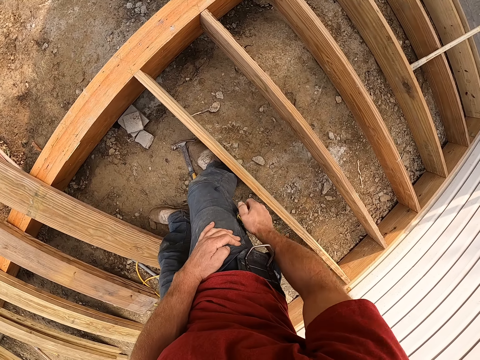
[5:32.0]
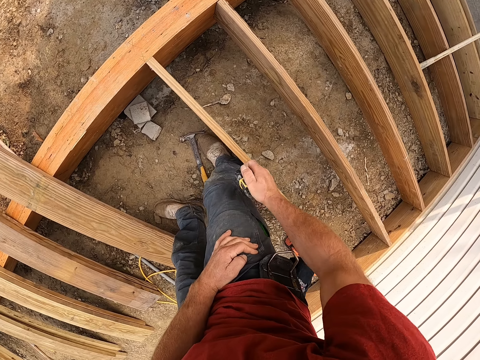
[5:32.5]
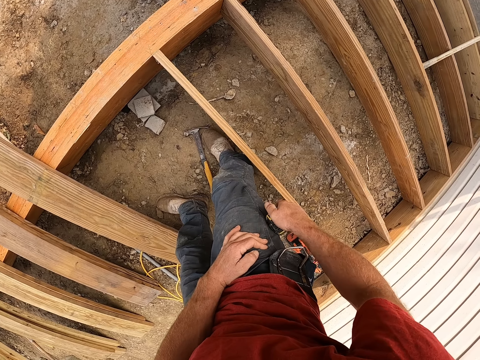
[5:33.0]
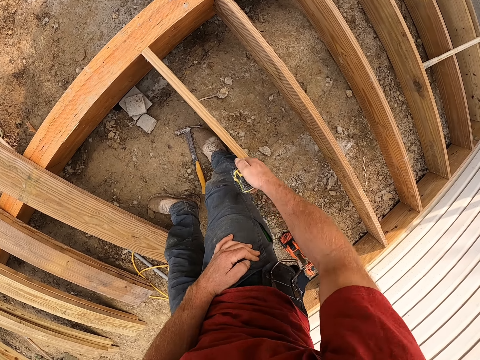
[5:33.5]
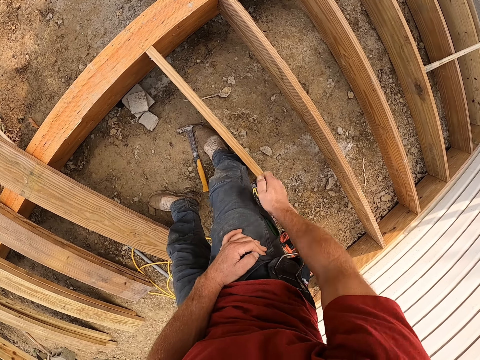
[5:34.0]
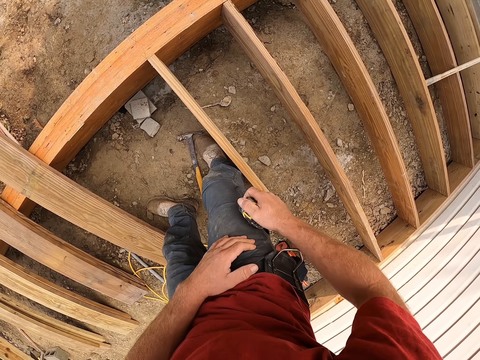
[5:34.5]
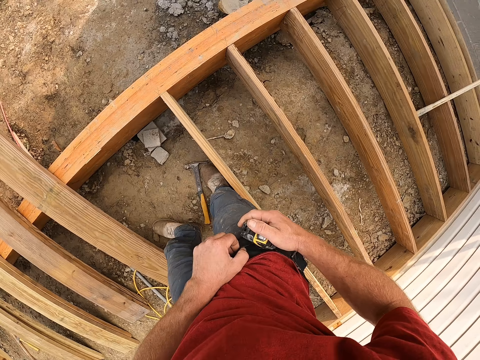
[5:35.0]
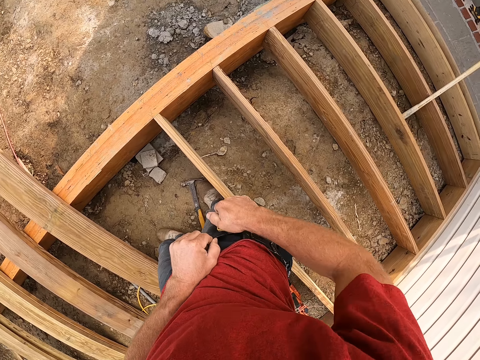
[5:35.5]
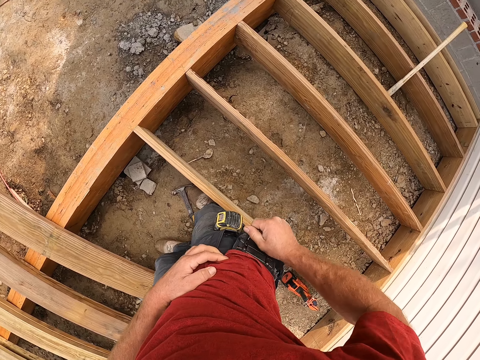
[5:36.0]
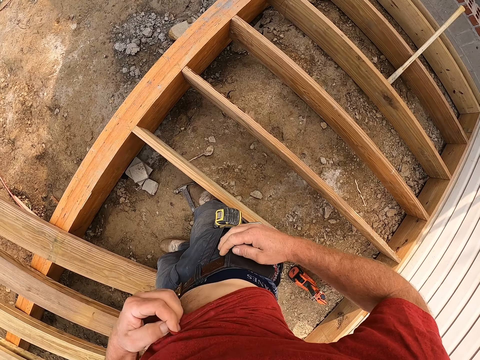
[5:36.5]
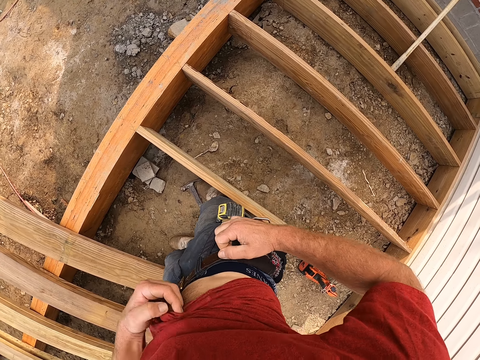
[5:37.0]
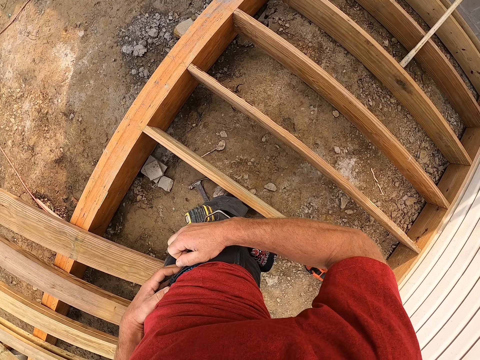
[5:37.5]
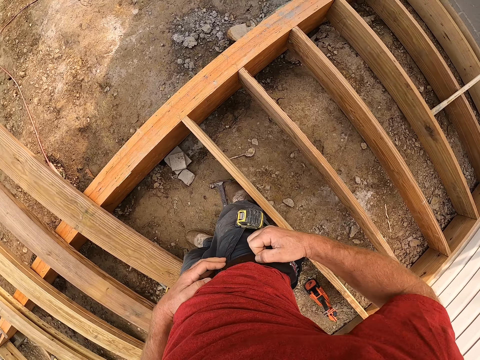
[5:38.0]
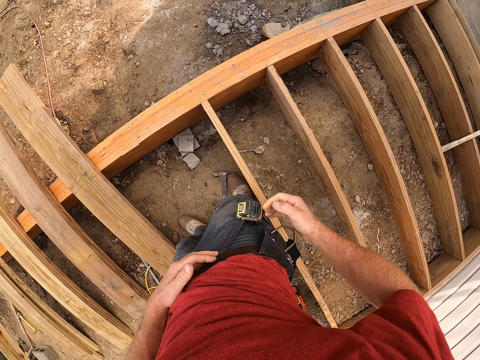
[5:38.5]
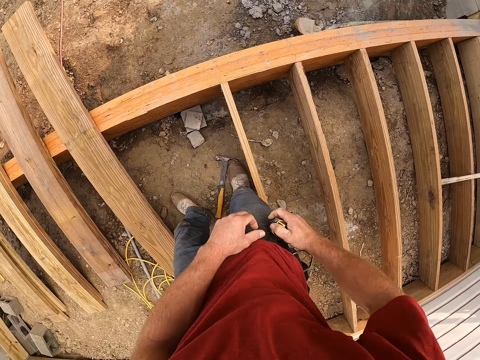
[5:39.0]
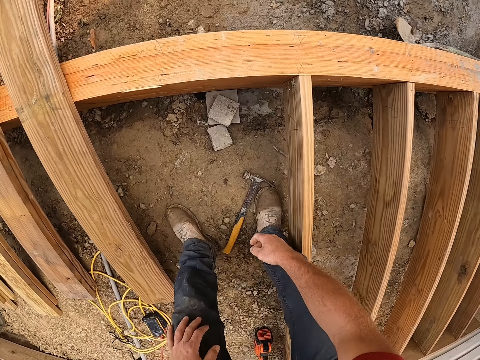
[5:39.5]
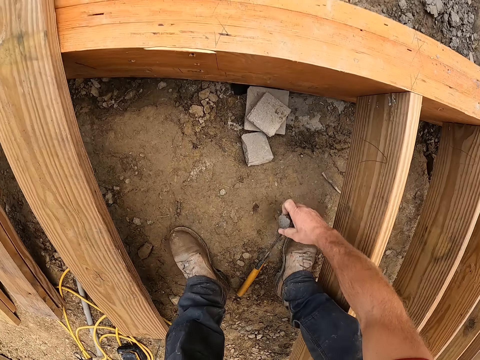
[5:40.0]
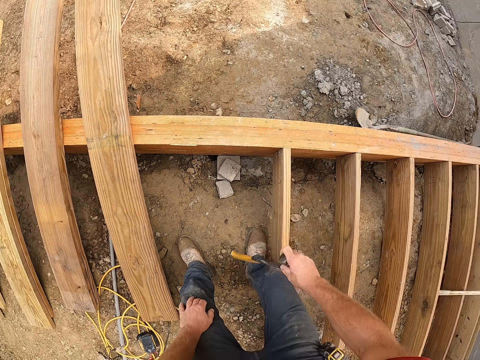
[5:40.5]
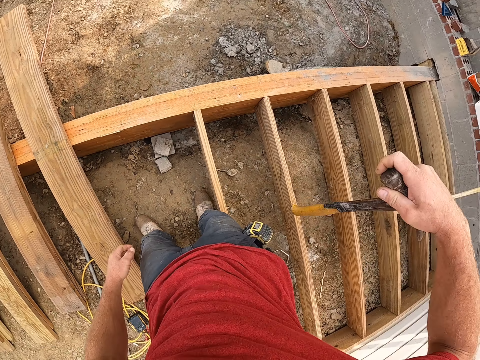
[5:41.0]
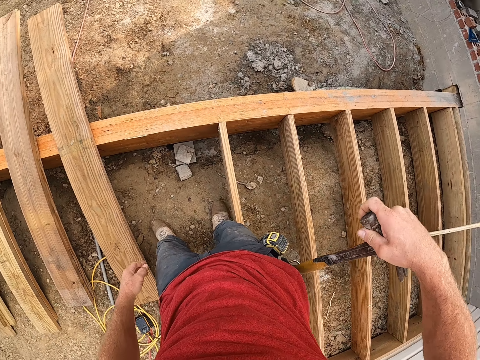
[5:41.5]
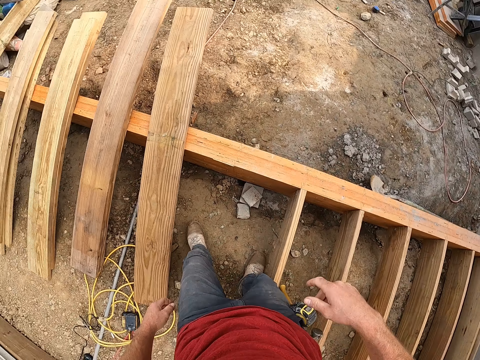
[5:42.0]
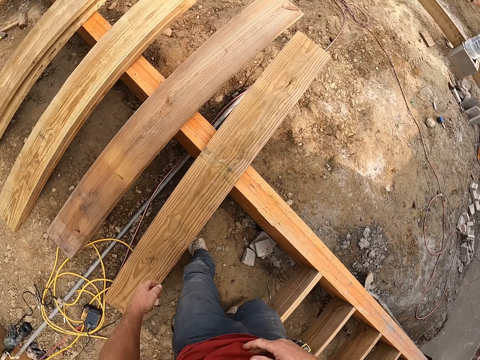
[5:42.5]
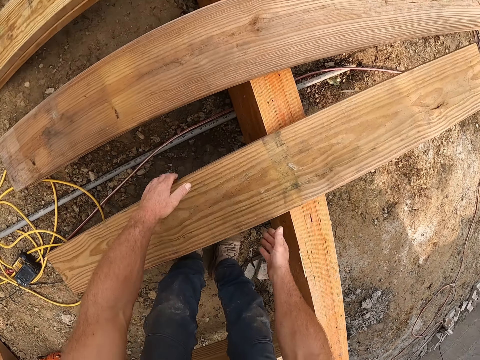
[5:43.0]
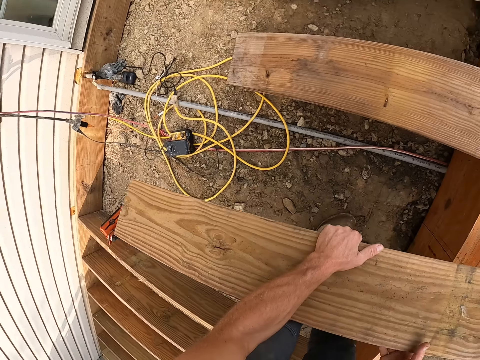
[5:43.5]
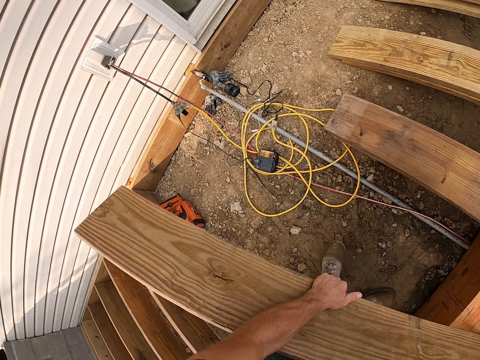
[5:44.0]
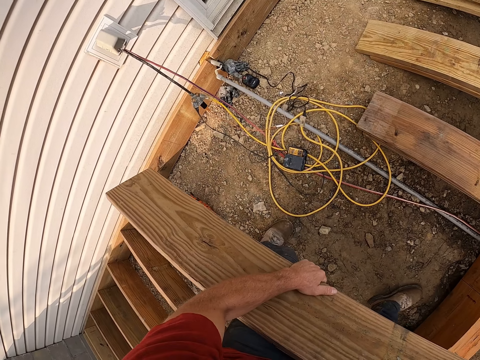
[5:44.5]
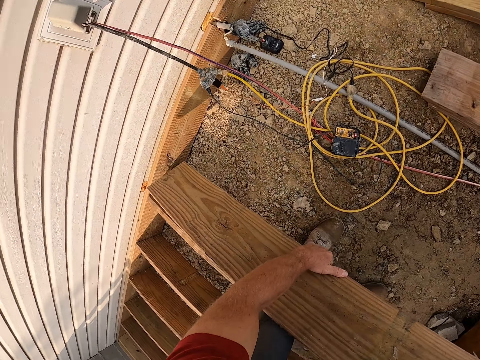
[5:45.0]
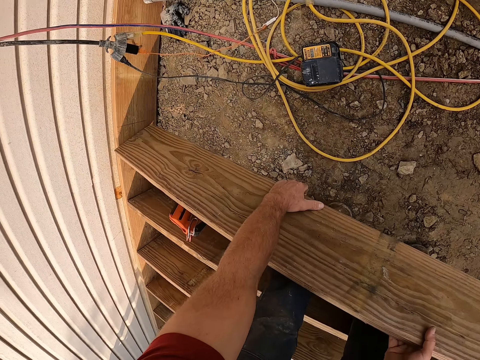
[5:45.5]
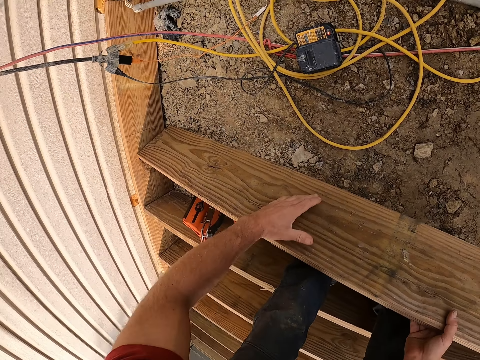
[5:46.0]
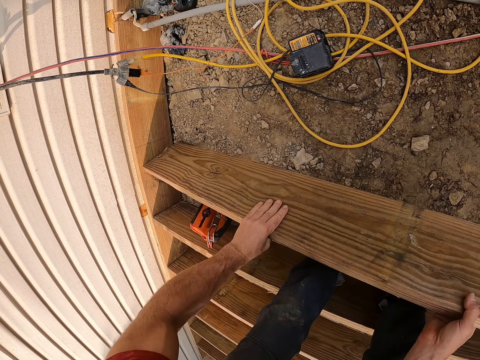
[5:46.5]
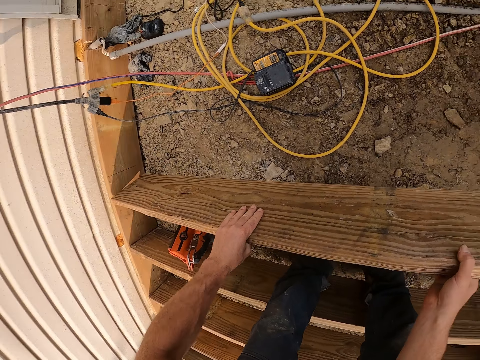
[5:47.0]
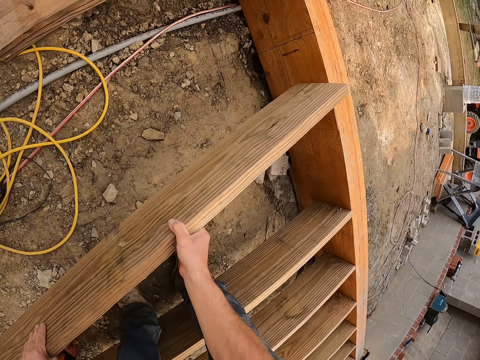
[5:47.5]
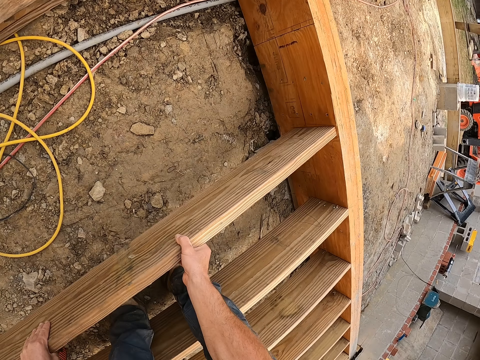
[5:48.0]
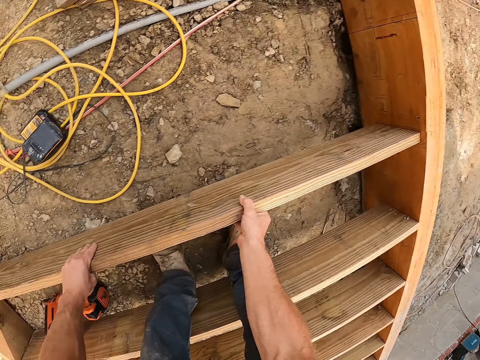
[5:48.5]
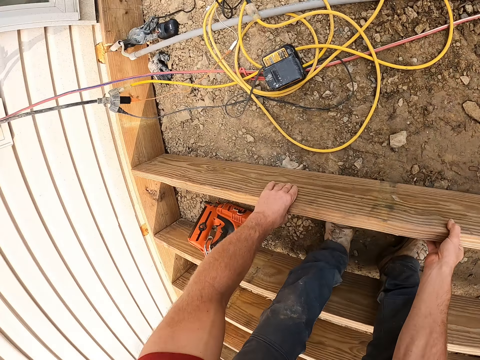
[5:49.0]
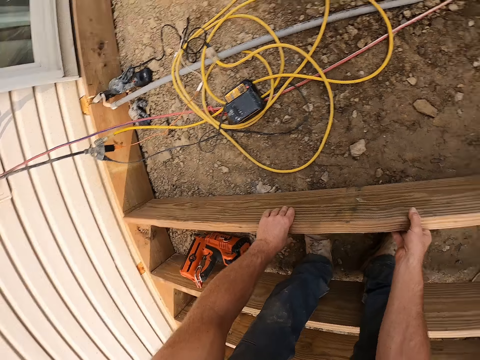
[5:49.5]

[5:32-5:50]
The camera wearer rubs the measuring tape on his jean trousers. He puts the measuring tape back on his pocket side. He raises his shirt up. He adjusts his belt. He moves his trouser. He touches the measuring tape on his side pocket. He bends down to pick the hammer. He inserts the hammer into his pocket. He picks up wood. He fixes the wood.

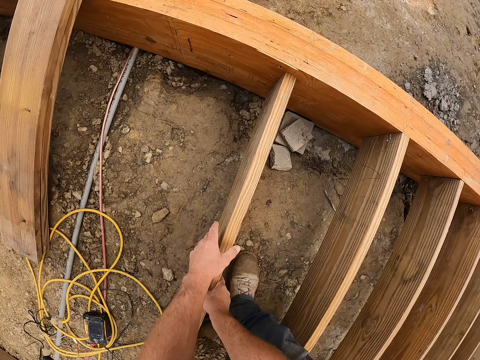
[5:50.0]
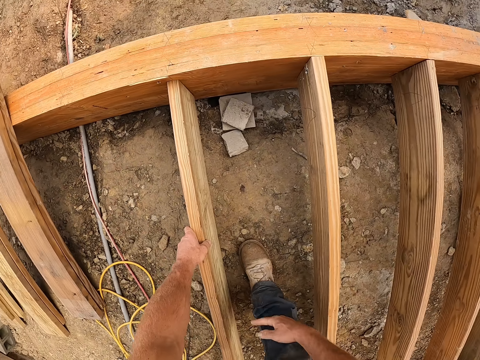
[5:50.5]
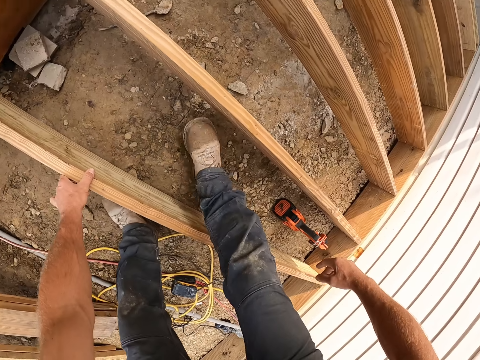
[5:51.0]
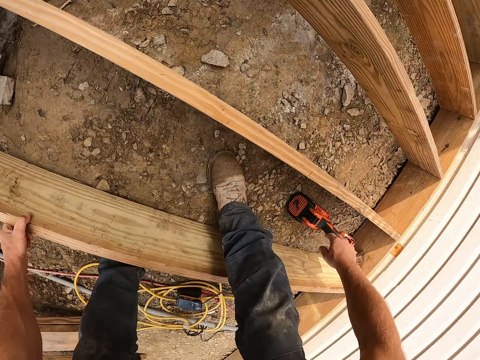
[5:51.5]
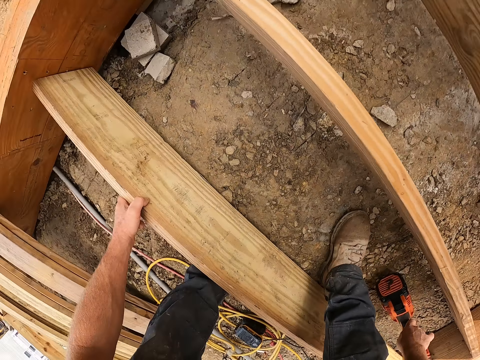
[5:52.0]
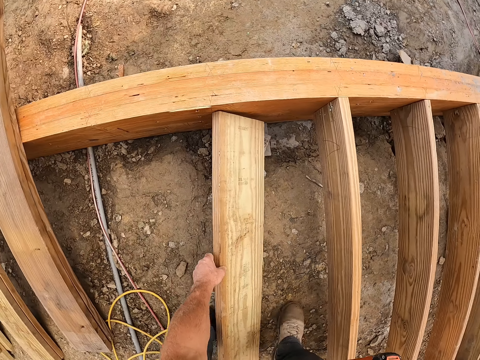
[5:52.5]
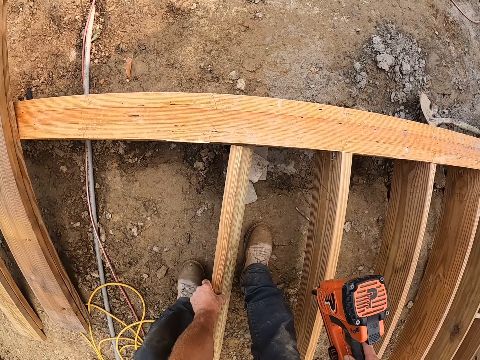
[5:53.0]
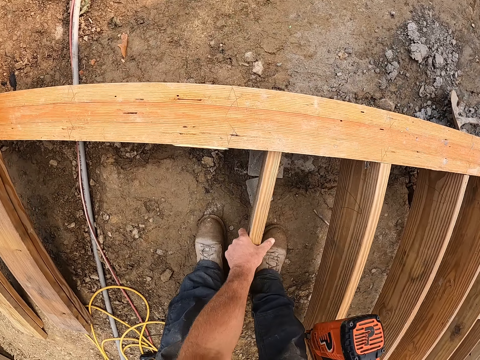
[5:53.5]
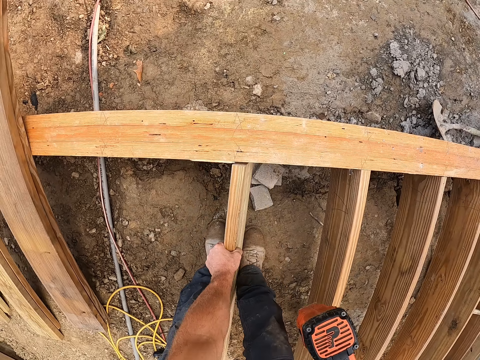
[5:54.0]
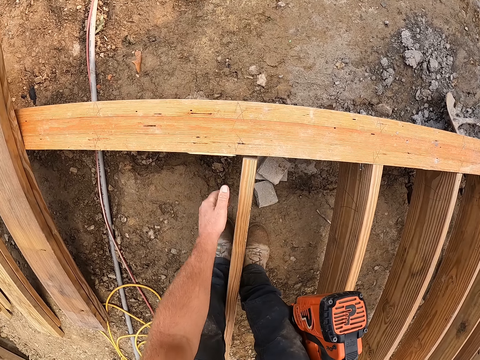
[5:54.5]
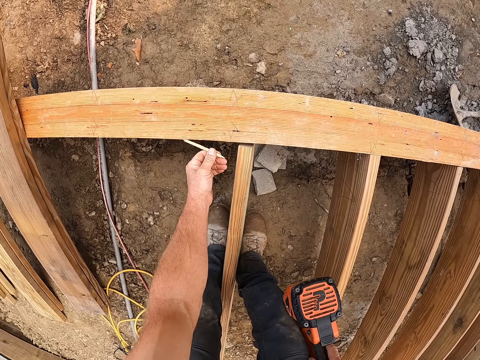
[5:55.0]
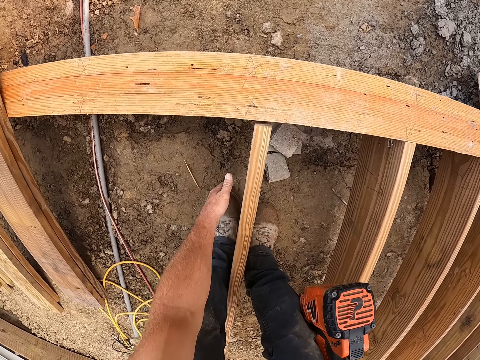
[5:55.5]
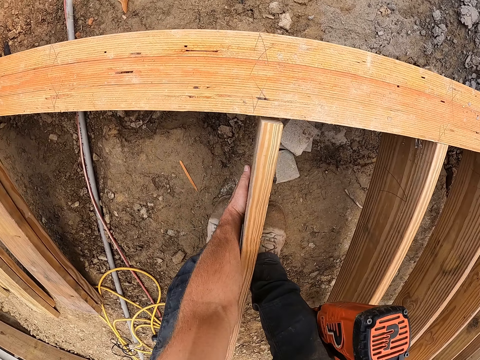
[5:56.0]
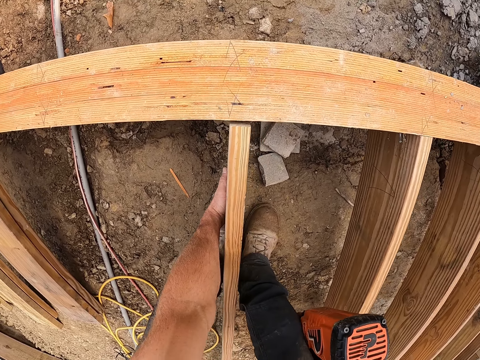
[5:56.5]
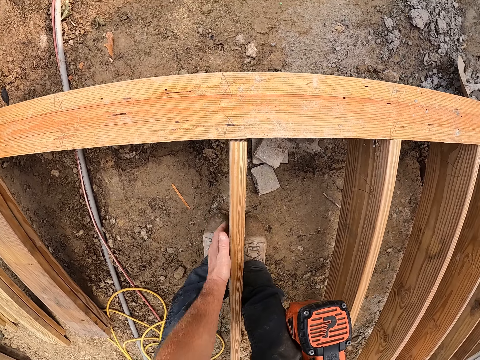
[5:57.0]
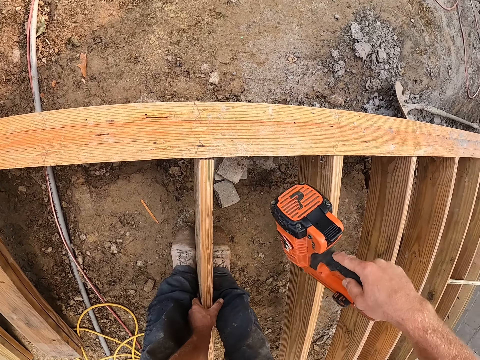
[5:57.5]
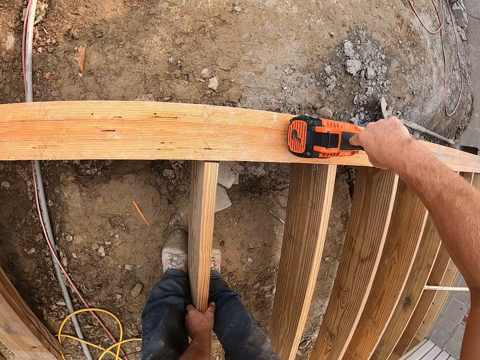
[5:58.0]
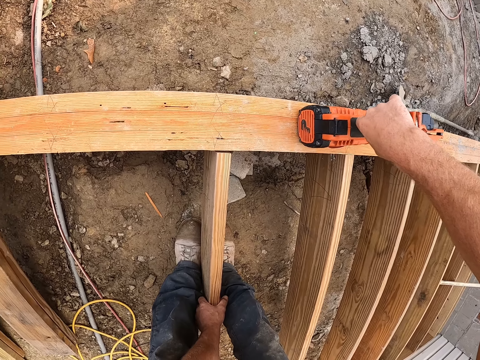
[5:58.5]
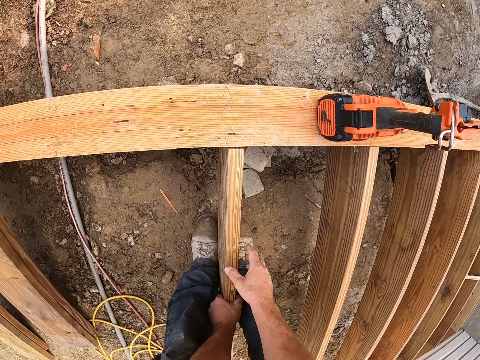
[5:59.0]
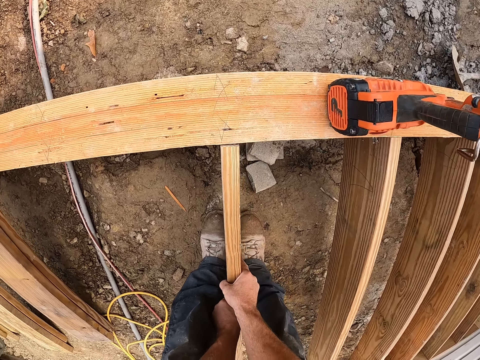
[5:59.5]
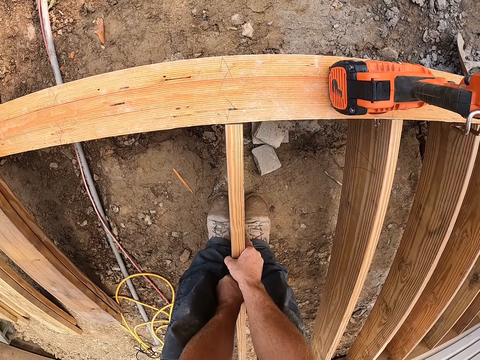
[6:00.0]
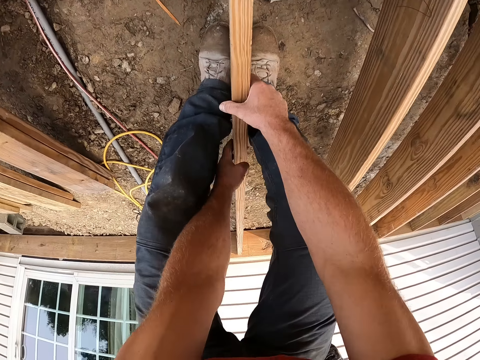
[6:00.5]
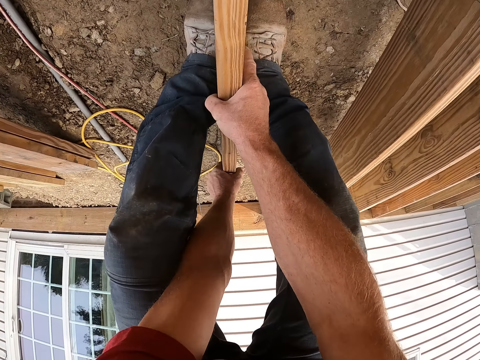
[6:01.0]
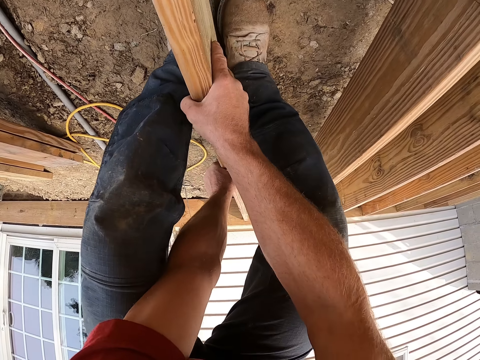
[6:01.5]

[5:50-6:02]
The camera wearer picks up the nail gun. They remove a wood particle from the wood. They place the nail gun on top of the wood. They adjust the wood.
